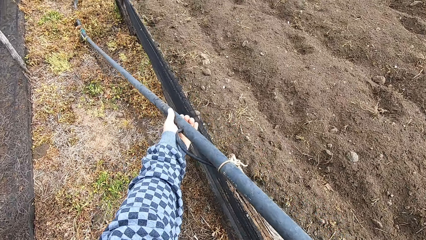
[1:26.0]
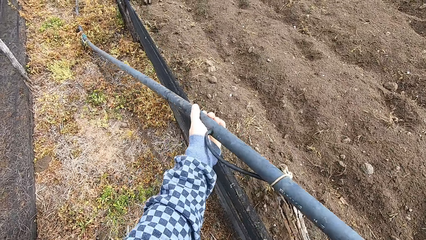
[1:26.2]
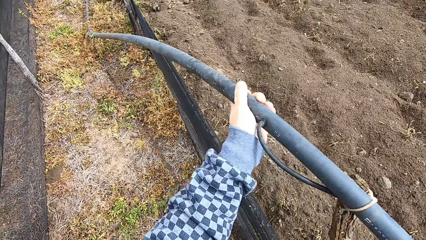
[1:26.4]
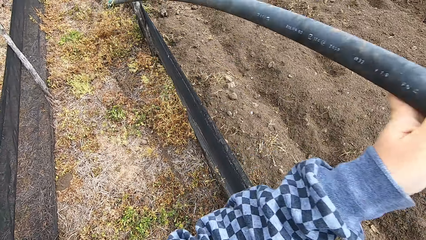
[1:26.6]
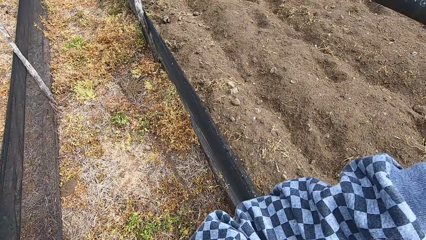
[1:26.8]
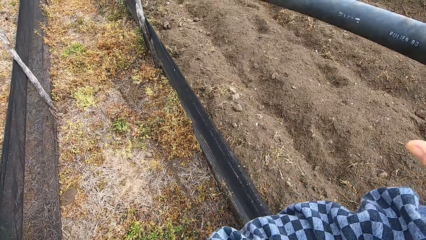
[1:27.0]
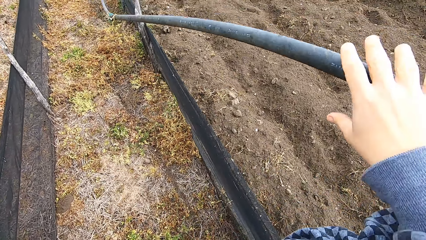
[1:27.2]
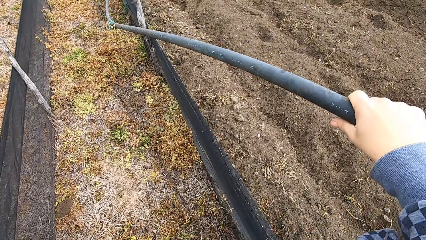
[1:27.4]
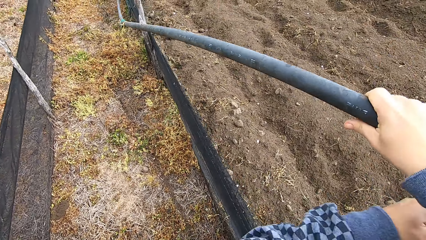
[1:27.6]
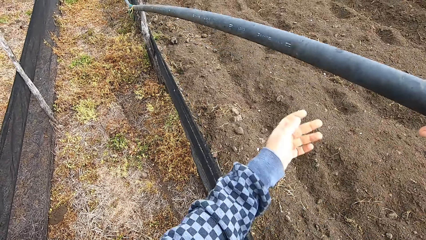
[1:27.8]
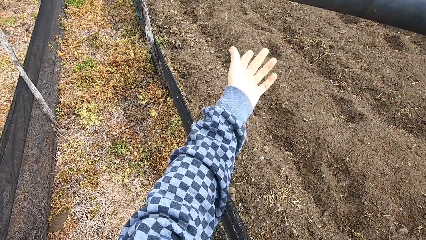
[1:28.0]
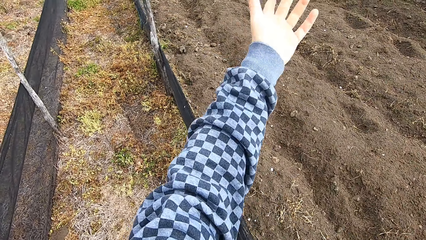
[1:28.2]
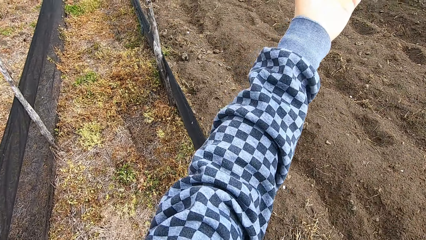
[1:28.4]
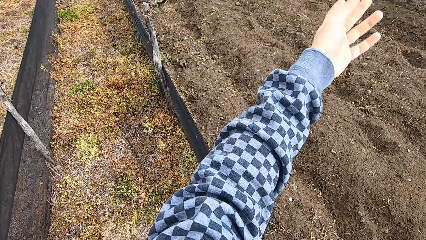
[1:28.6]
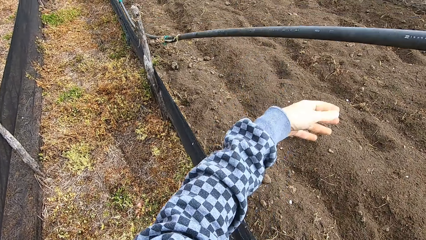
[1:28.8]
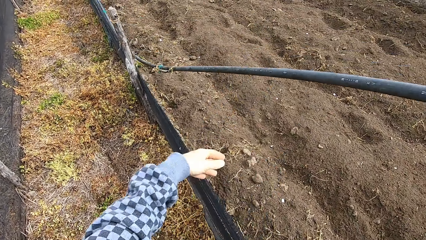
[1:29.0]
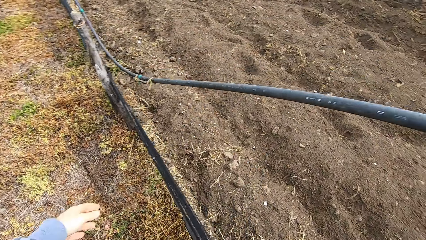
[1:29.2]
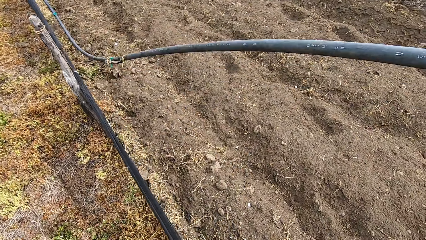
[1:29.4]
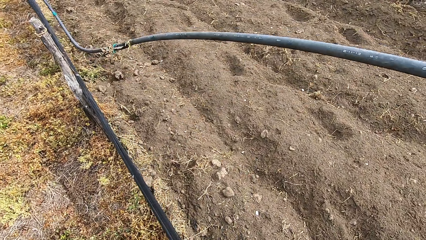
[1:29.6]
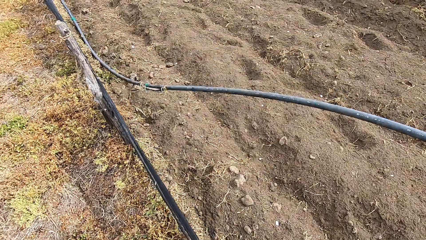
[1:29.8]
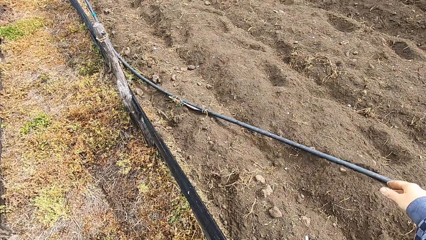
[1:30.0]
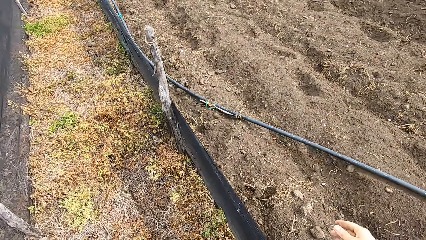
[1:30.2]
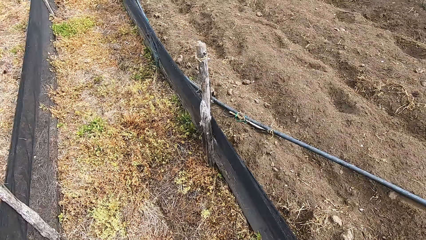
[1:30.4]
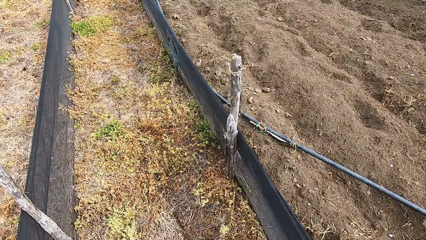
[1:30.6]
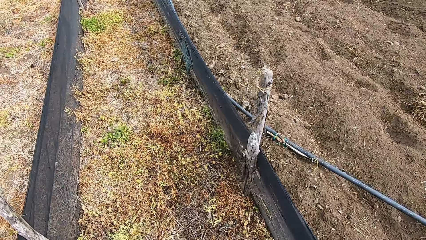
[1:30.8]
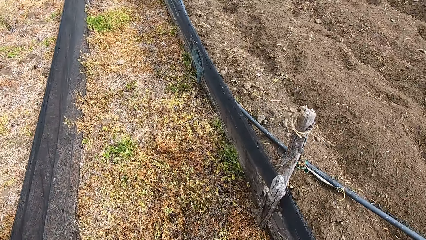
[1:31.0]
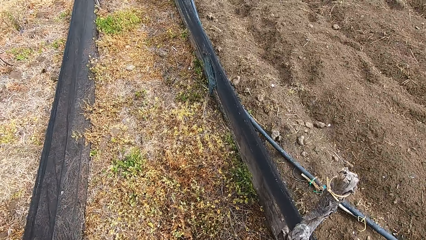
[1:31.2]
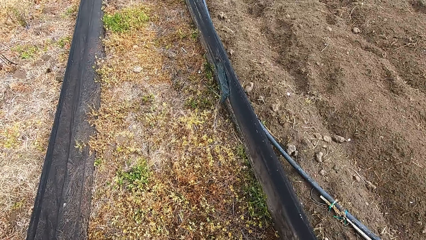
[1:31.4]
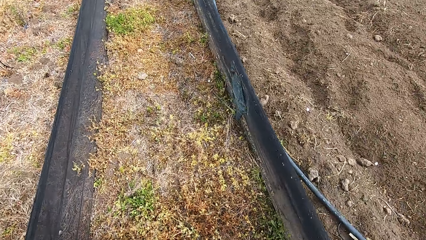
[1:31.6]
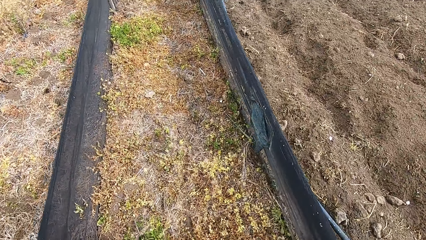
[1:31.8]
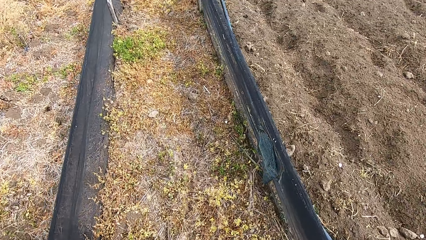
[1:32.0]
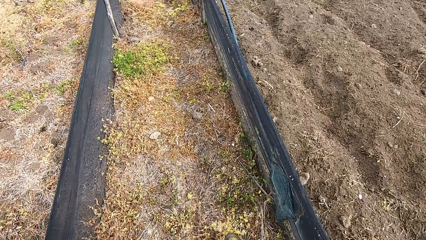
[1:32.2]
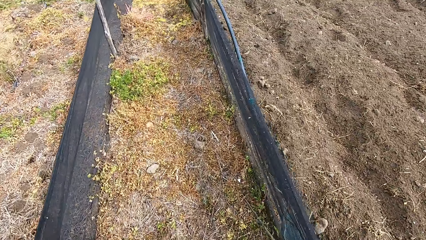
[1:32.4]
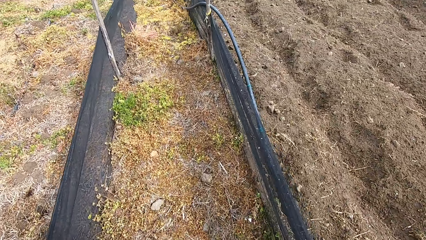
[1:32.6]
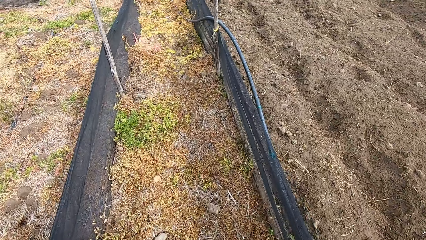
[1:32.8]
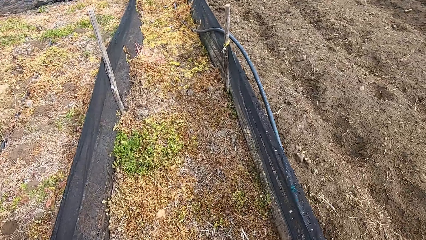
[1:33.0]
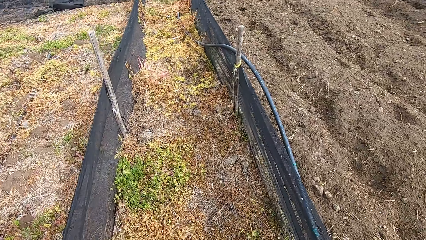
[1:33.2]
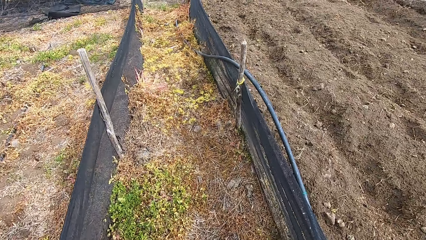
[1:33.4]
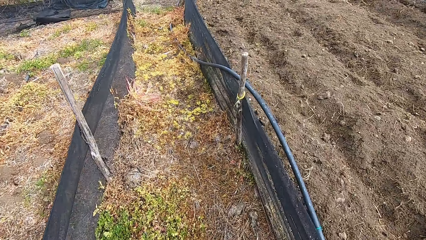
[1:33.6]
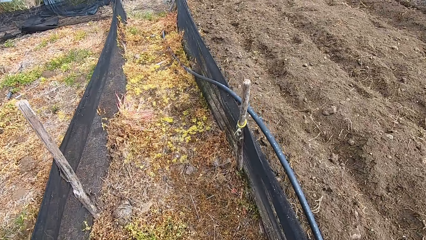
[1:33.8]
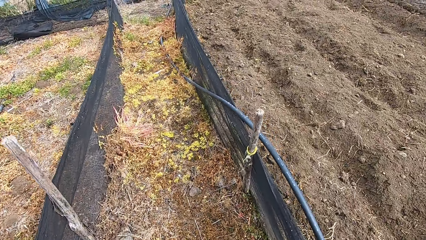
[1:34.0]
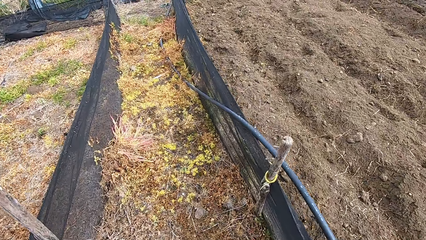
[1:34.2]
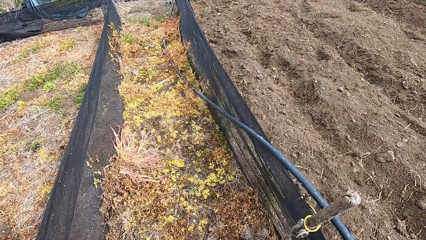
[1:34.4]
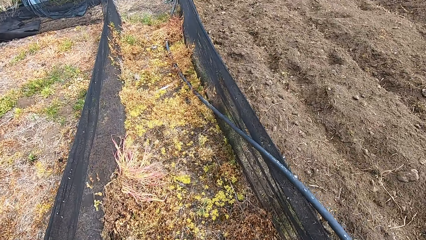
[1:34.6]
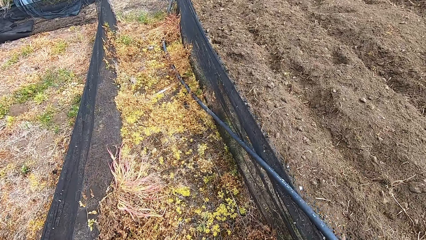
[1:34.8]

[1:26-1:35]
The camera wearer lifts the pipe. They drop the pipe on the other side, on the ground. They walk toward the pipe.

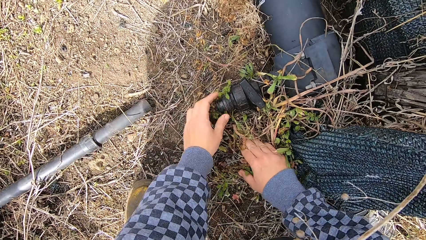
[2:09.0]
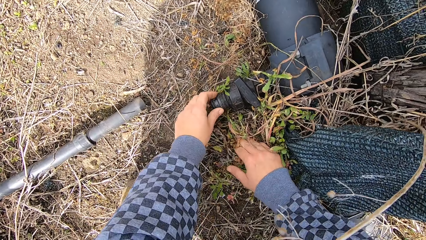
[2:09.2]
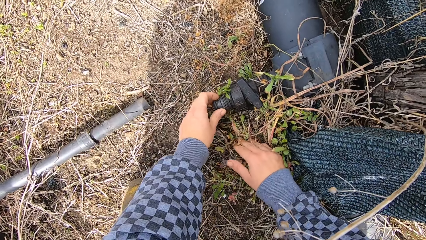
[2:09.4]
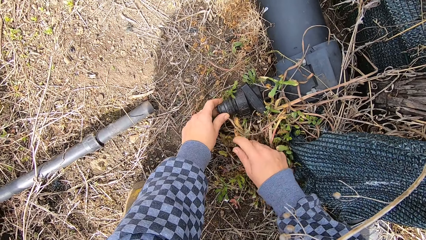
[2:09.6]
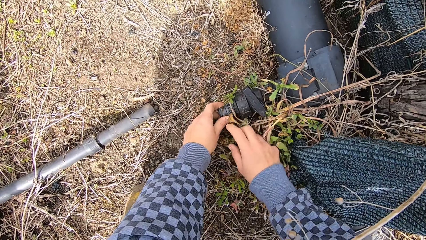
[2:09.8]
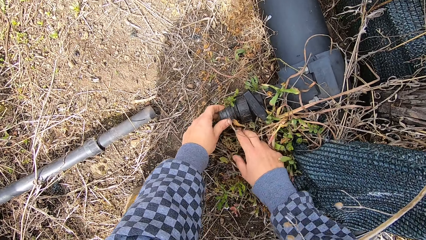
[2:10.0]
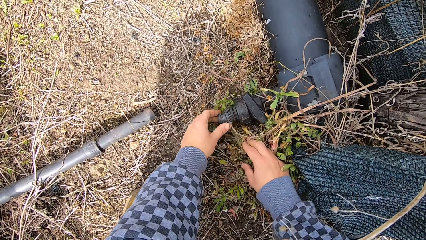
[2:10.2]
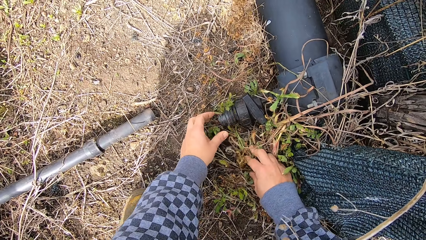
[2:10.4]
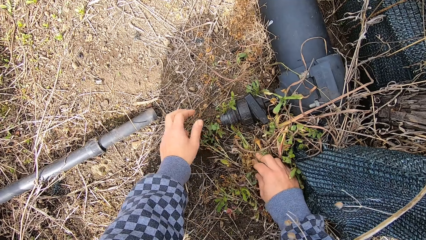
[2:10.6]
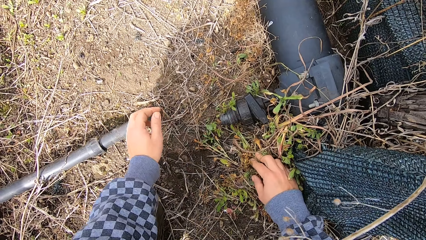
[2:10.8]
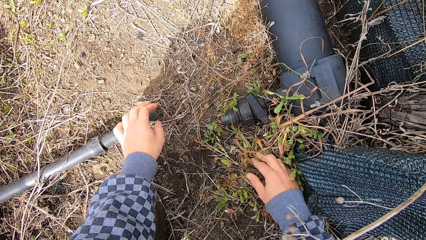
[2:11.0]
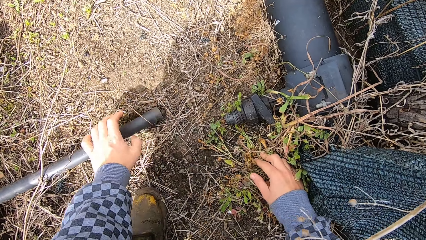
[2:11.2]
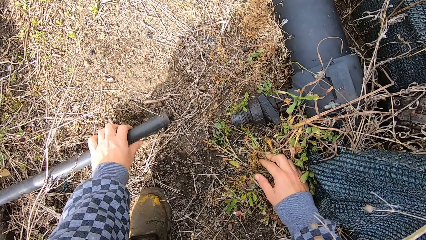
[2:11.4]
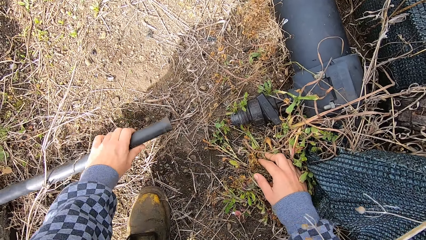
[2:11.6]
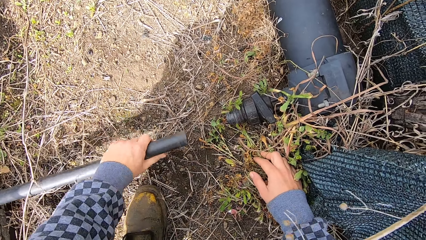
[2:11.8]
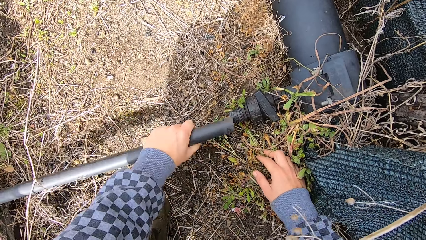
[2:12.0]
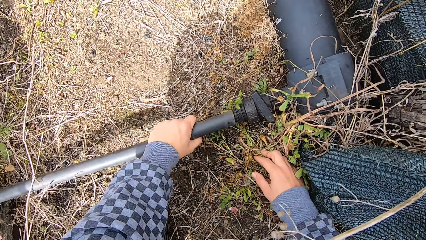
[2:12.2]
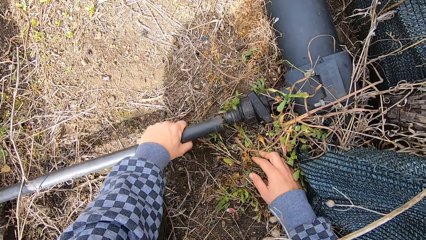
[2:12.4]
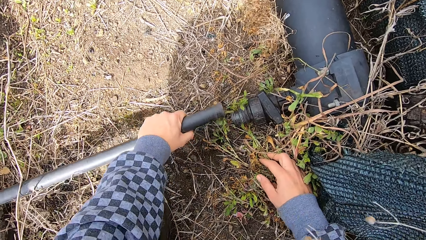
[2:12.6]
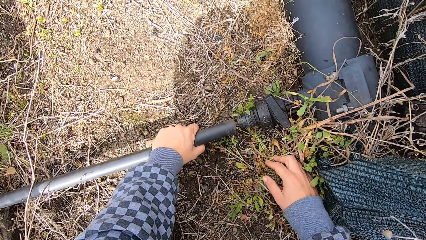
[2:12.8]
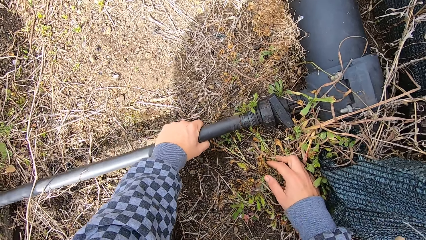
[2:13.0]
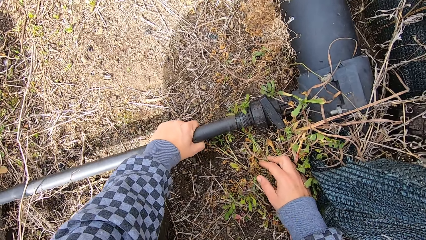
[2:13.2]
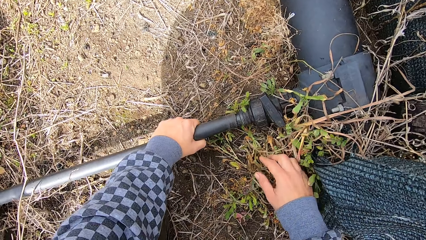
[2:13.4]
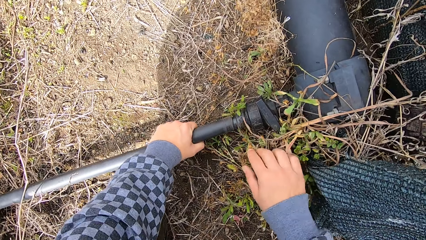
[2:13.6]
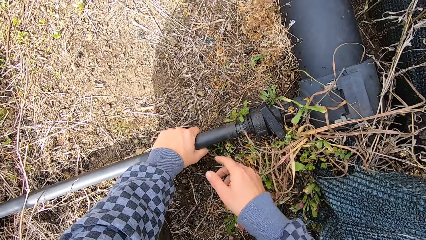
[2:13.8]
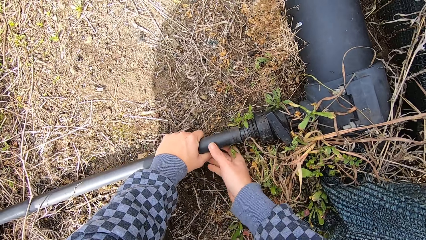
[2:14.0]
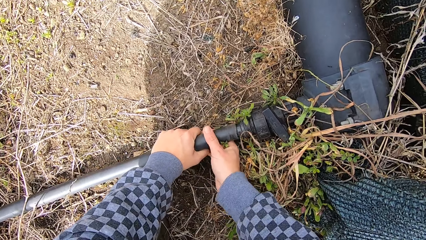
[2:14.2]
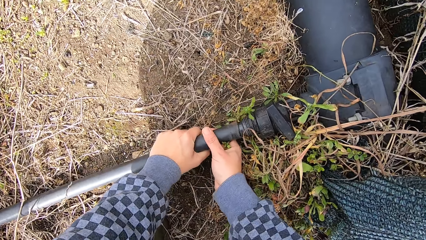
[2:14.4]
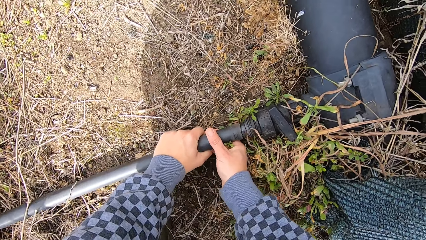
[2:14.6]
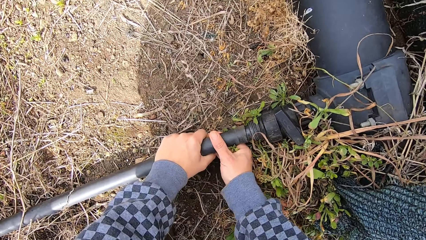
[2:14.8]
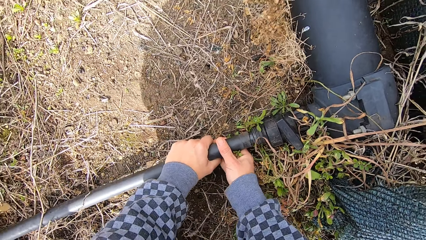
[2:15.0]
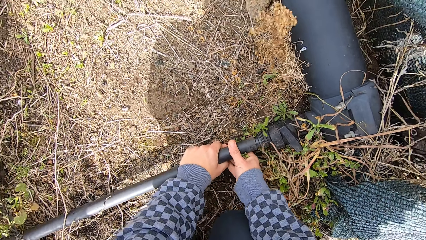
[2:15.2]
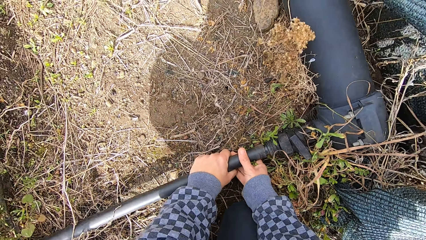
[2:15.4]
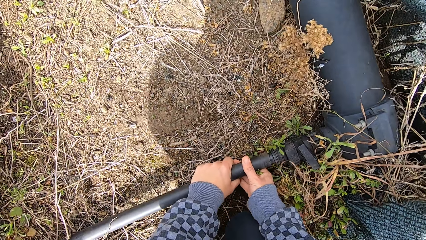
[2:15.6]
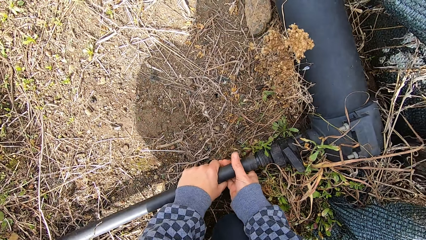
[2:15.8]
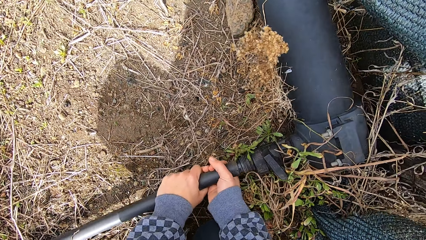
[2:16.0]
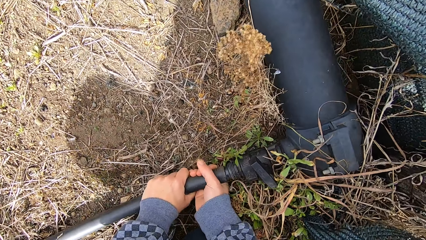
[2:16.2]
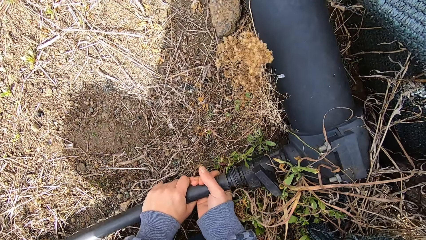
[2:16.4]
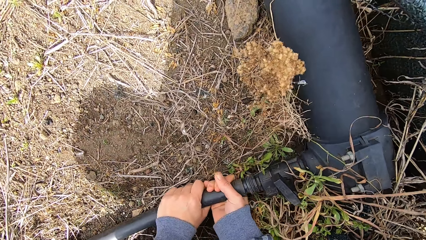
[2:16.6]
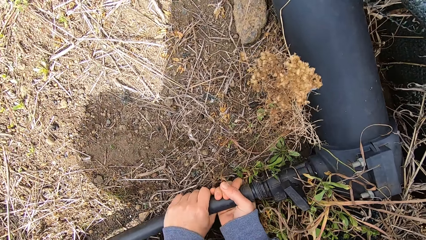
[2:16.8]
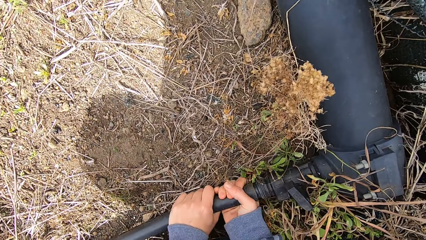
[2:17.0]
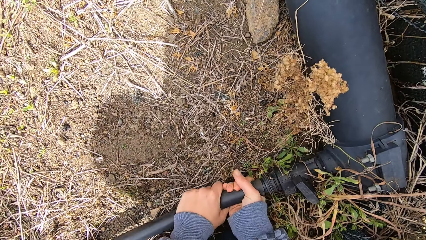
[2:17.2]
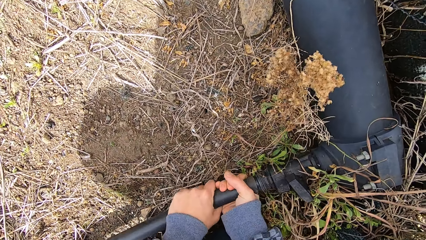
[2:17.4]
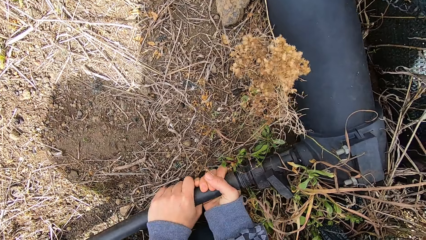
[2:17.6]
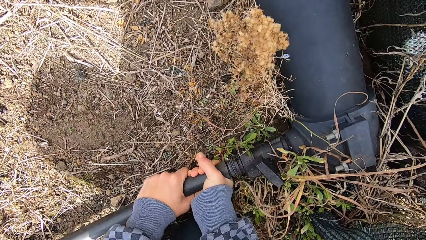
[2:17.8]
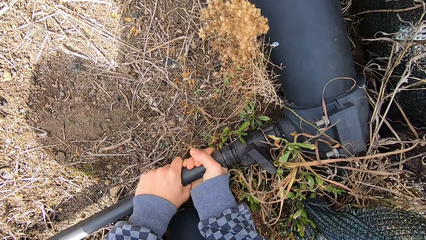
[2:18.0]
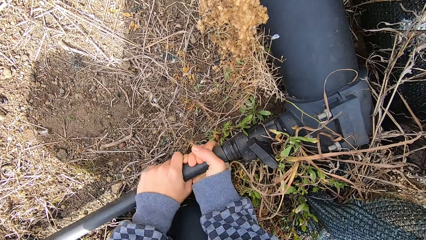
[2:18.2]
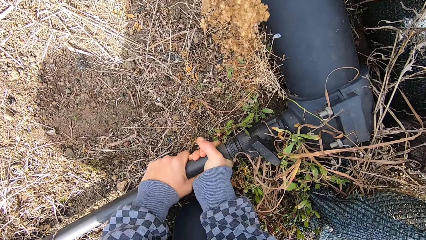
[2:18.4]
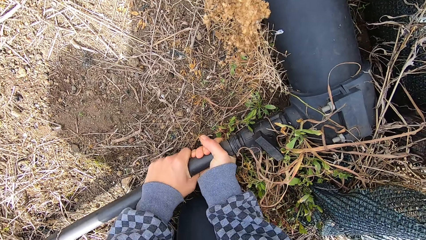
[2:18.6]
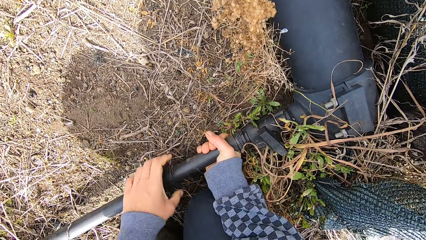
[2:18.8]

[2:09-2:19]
The camera wearer touches the dead plants with his hands. He pulls the weed. He touches the mouth of another pipe with his left hand. He holds a bolt. He touches the dead plants with his right hand. He picks up the first pipe with his left hand. He pulls the pipe. He fixes the first pipe to the second pipe with the bolt with his left hand. He fixes the first pipe to the second pipe with both hands. He holds the pipe with both hands. He pushes the pipe into the bolt.
